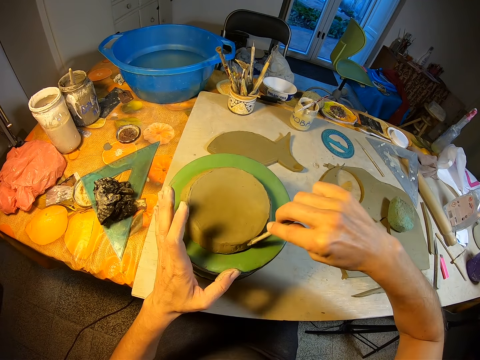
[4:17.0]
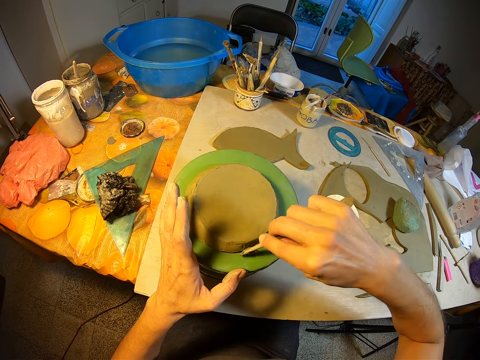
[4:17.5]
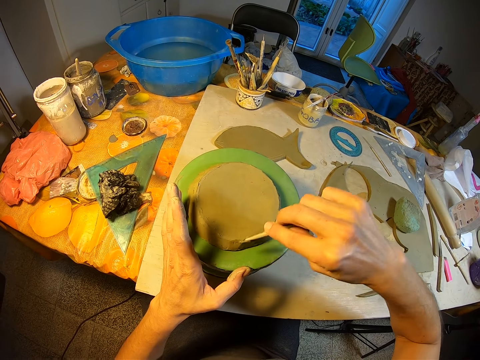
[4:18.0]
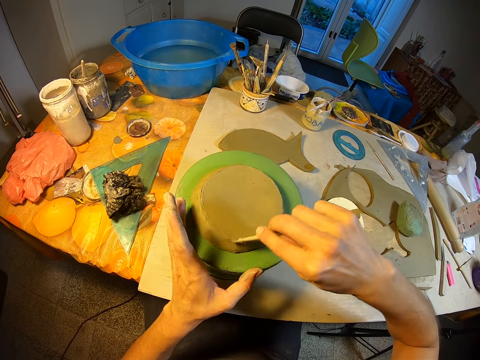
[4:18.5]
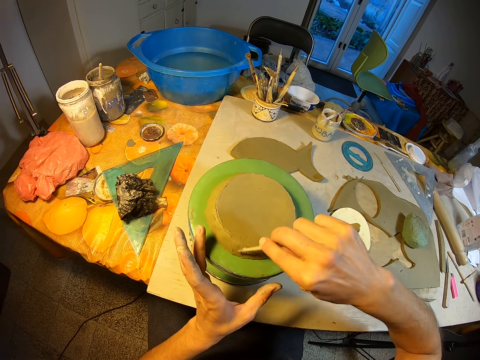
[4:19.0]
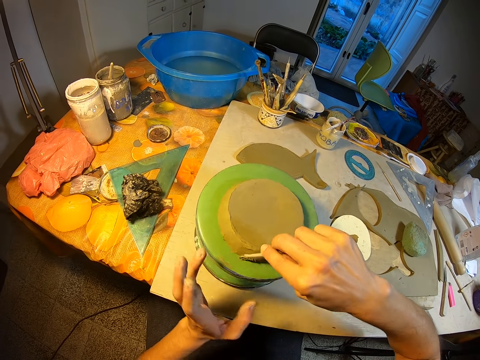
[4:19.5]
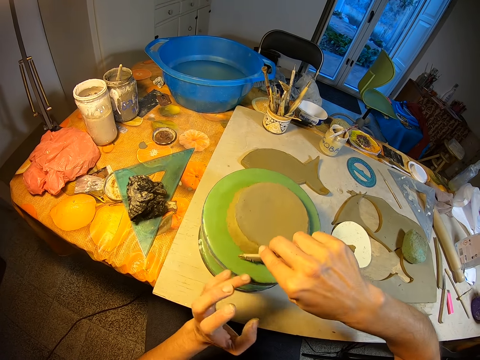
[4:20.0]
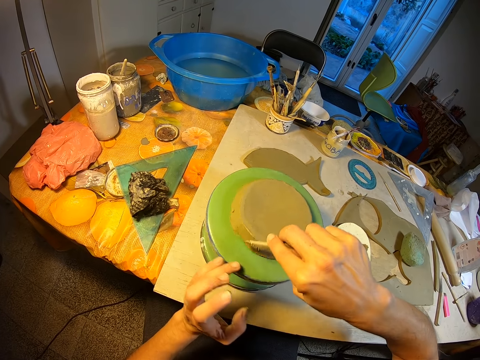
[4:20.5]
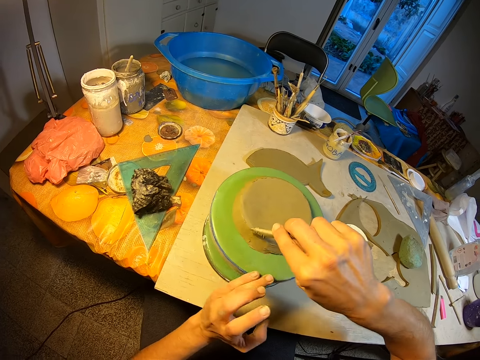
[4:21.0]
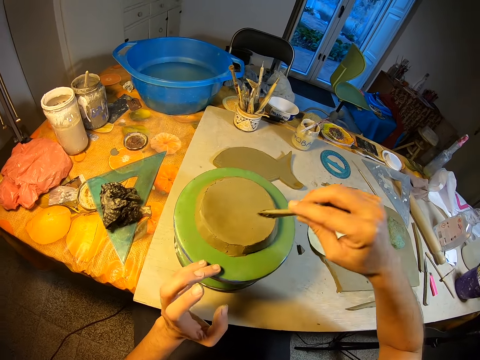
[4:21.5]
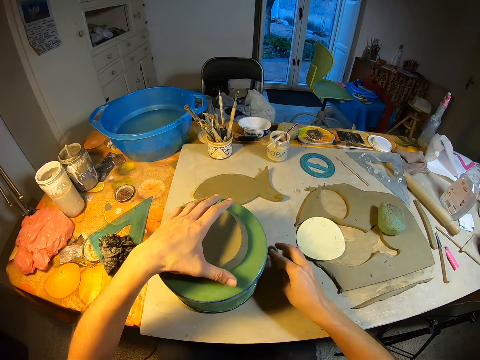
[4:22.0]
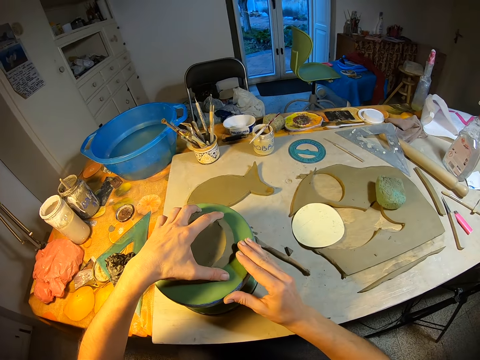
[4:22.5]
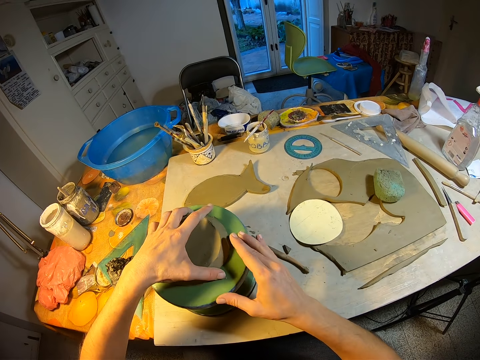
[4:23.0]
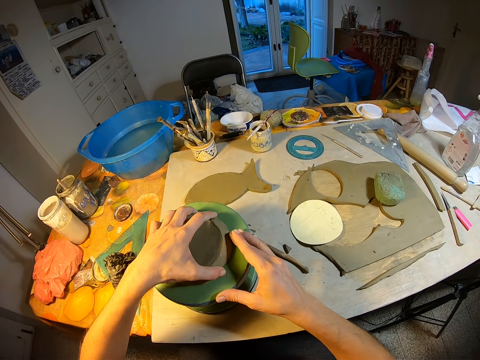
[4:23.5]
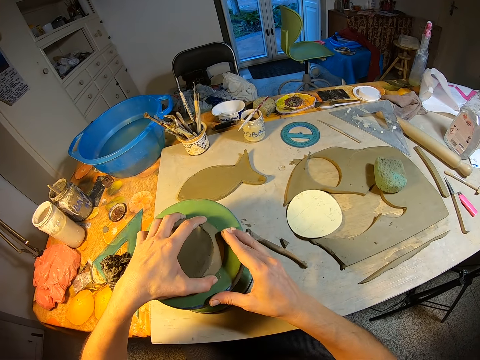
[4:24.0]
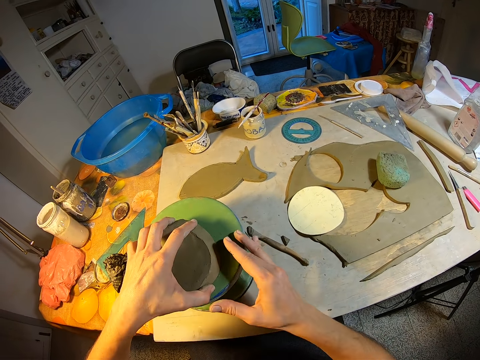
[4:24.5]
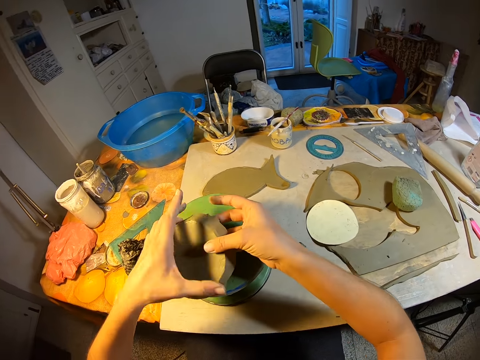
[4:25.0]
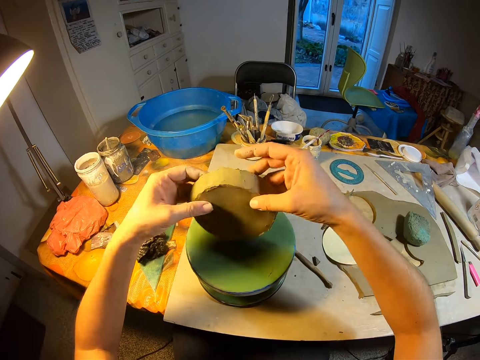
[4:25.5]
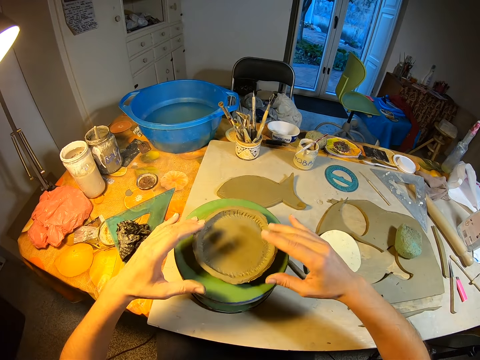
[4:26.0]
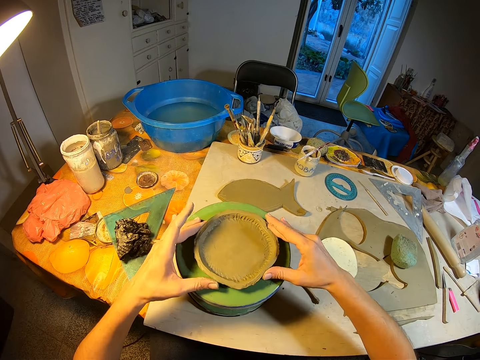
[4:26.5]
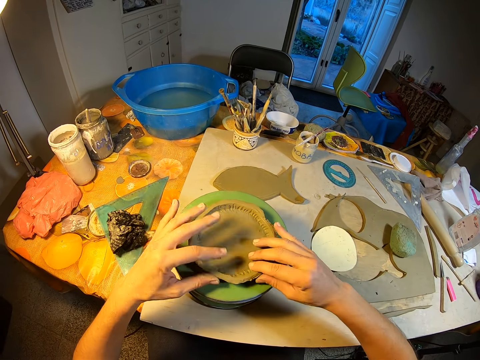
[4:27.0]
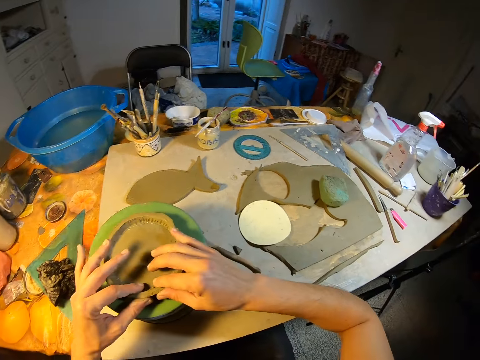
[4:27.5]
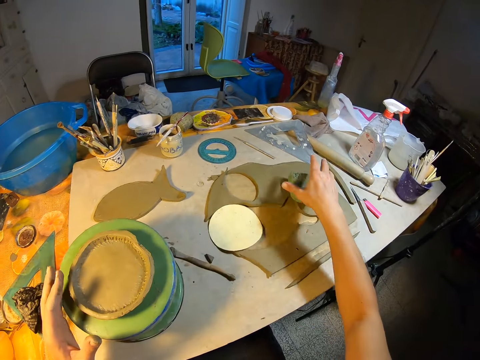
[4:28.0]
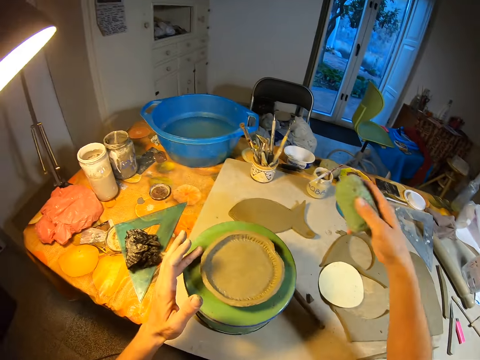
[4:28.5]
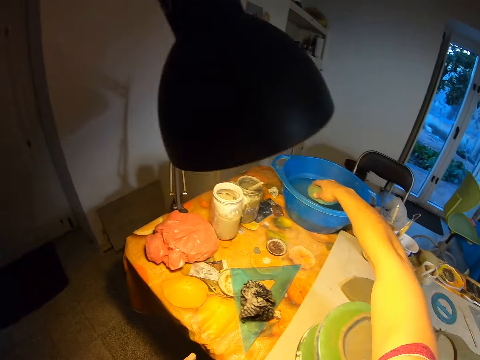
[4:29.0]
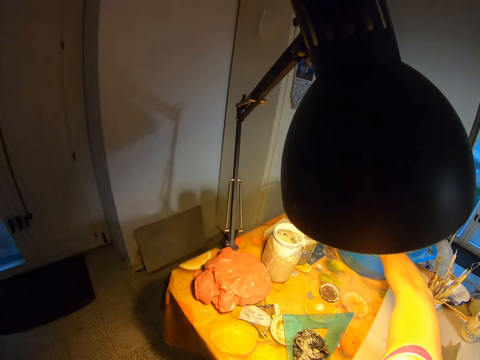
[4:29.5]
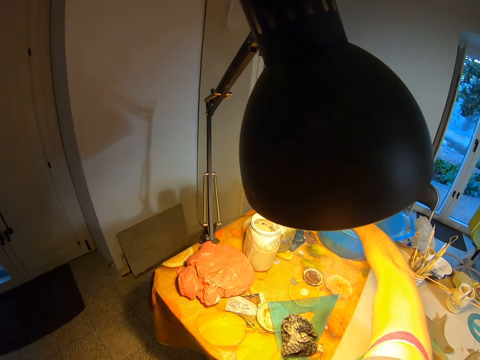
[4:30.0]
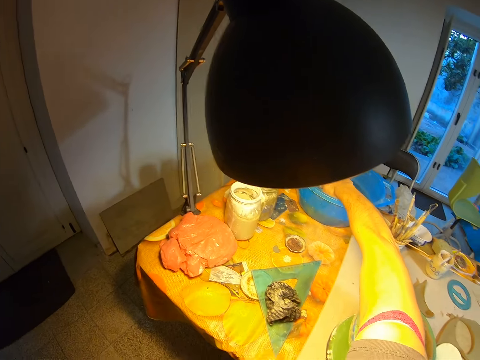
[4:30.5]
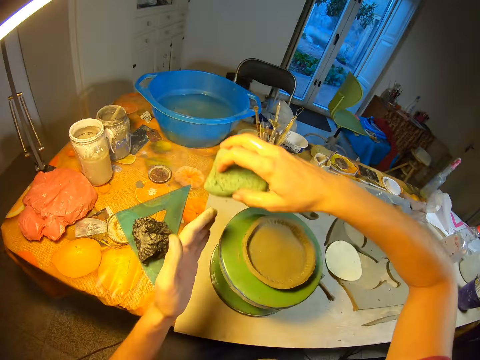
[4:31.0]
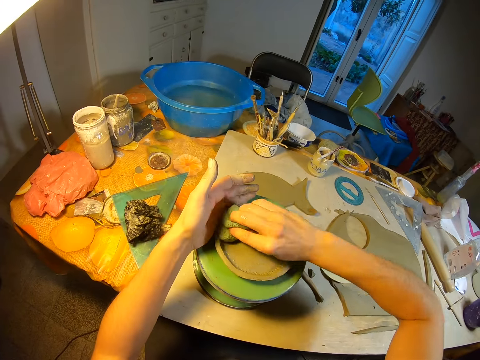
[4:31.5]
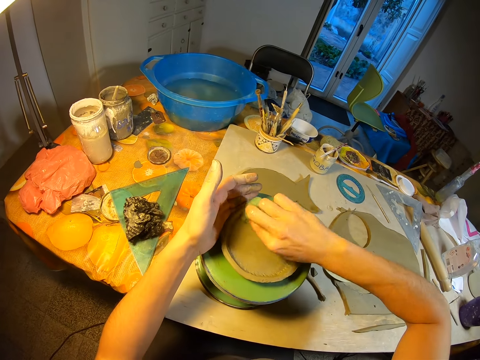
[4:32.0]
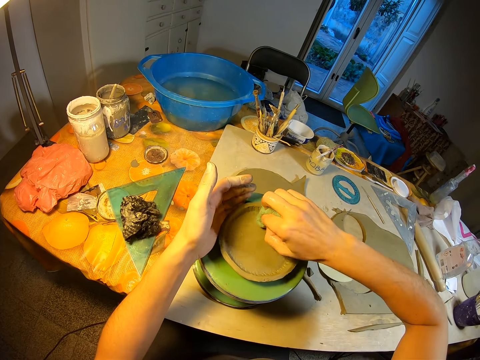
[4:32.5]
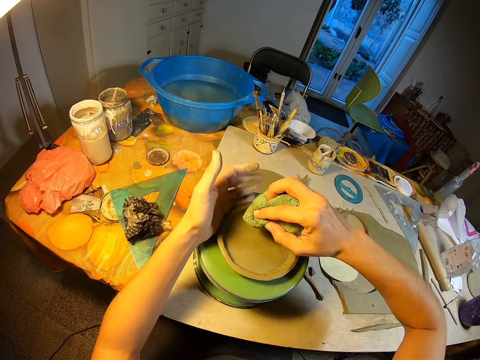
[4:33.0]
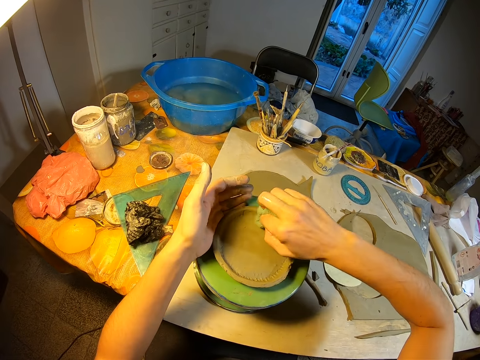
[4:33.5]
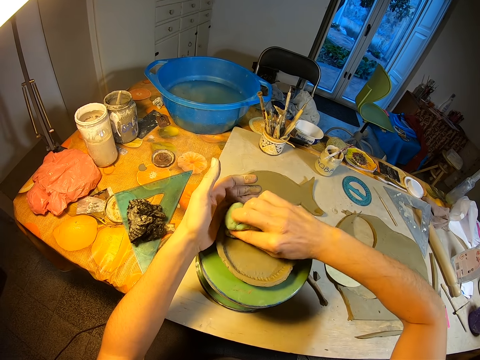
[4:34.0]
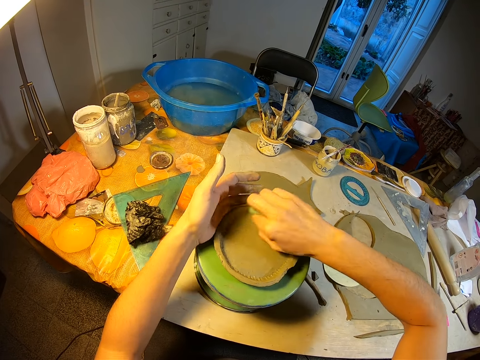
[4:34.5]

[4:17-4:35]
The camera wearer drops the scraper on the board on the table with his right hand. He moves the clay on the throwing wheel with his left hand. He flips the clay on the throwing wheel with both hands. He picks up the foam on the clay on the board with his right hand. He dips the foam in the bowl of water on the table with his right hand. He wipes the clay on the throwing wheel with the foam in his right hand. He adjusts the clay on the throwing wheel with his left hand. He rotates the throwing wheel with his left hand.

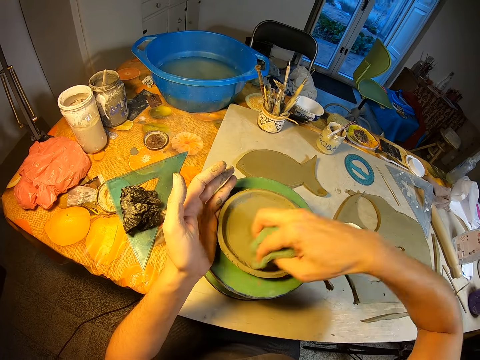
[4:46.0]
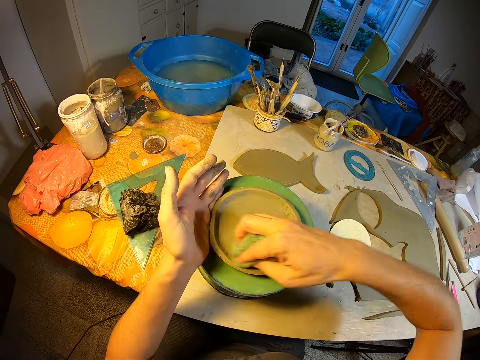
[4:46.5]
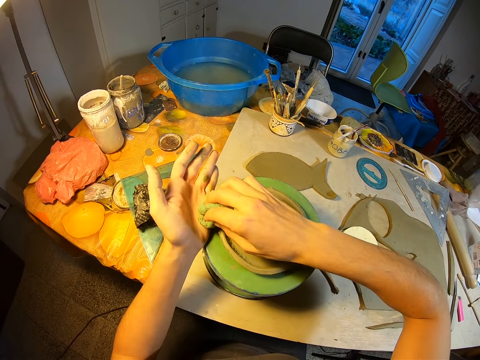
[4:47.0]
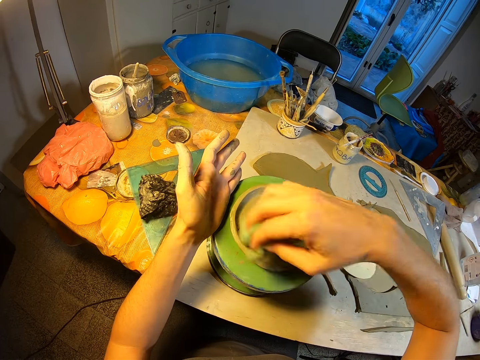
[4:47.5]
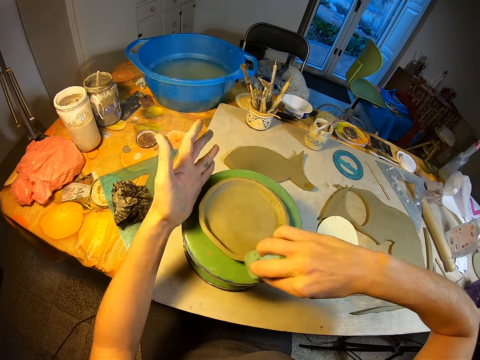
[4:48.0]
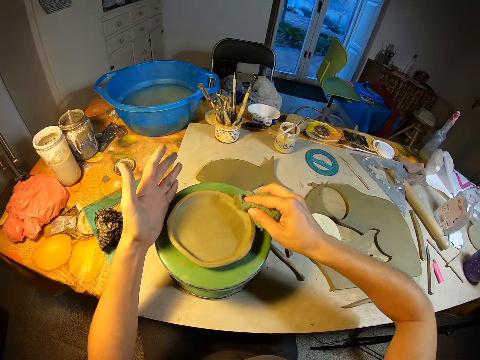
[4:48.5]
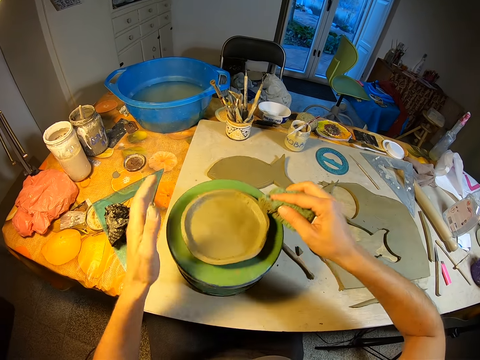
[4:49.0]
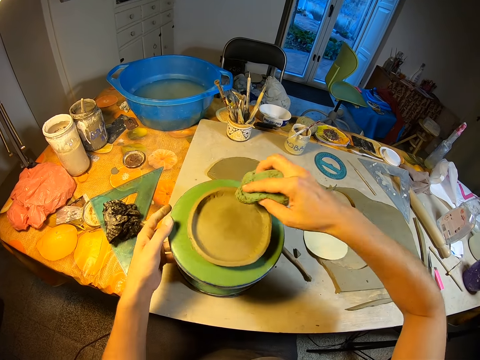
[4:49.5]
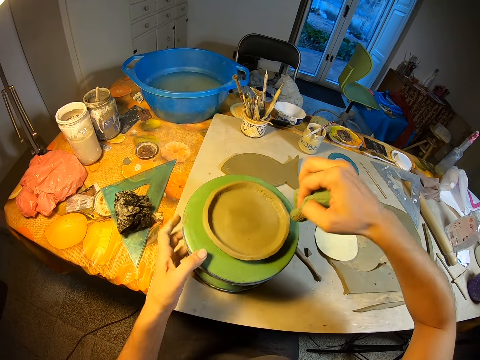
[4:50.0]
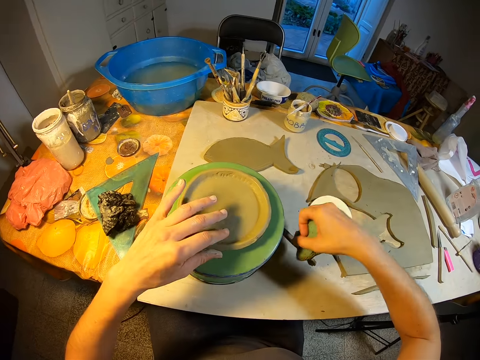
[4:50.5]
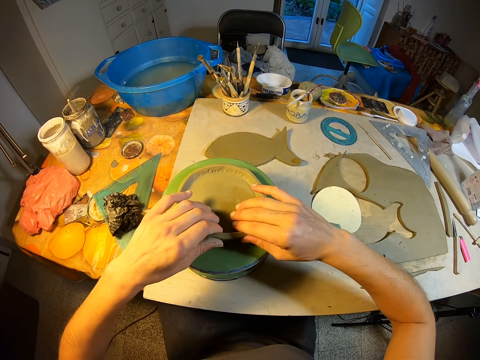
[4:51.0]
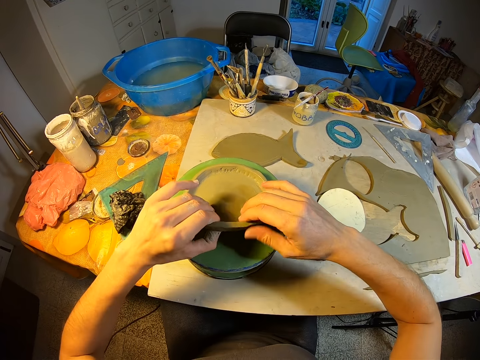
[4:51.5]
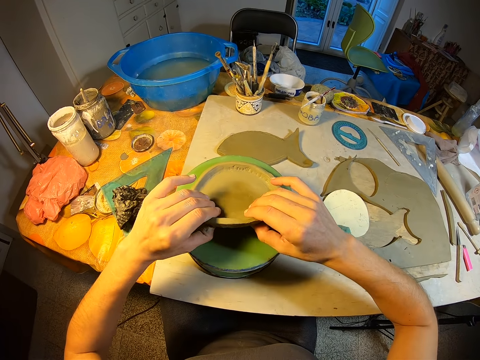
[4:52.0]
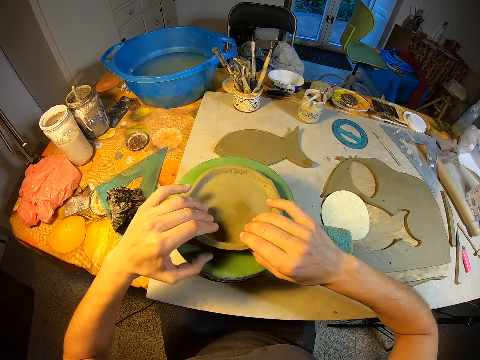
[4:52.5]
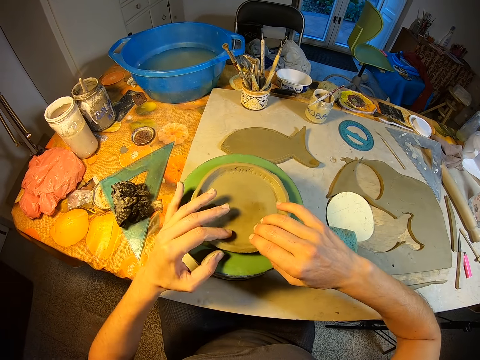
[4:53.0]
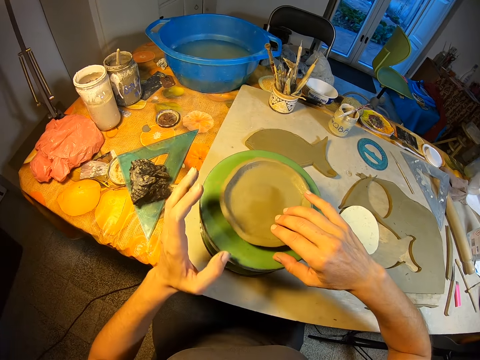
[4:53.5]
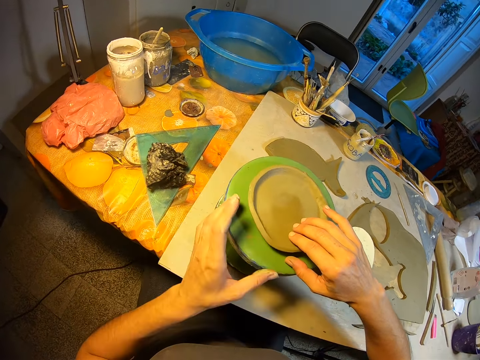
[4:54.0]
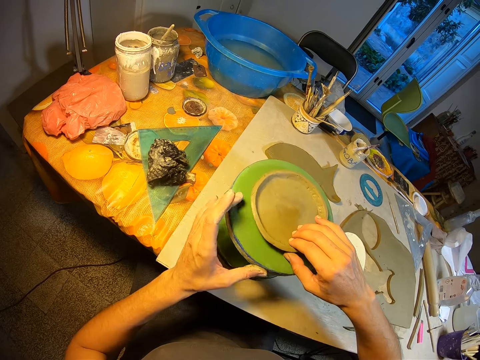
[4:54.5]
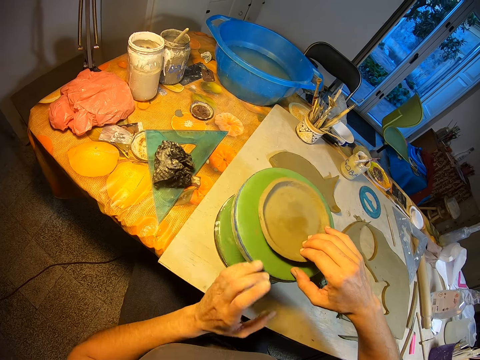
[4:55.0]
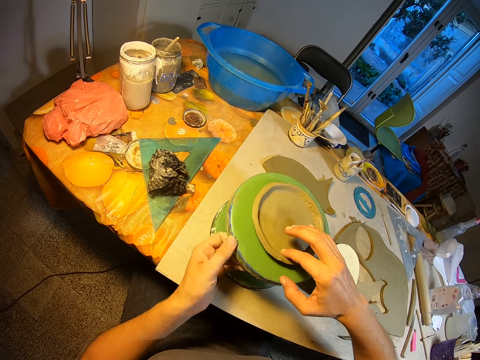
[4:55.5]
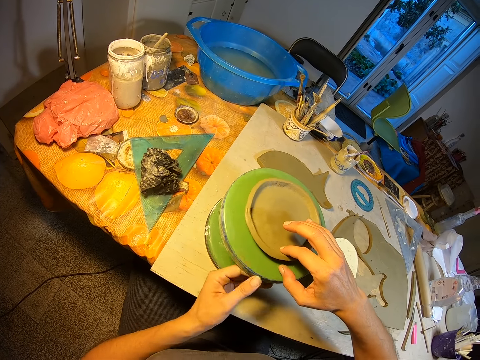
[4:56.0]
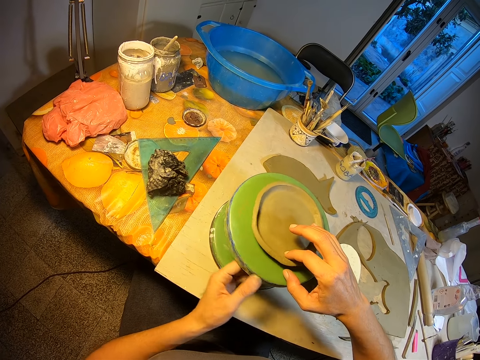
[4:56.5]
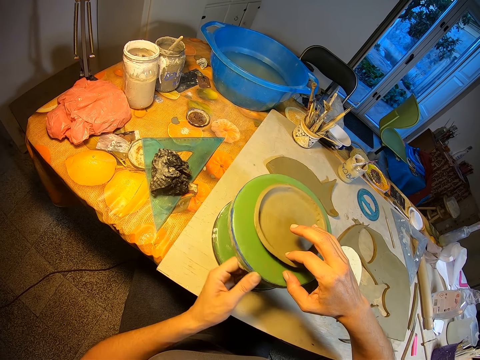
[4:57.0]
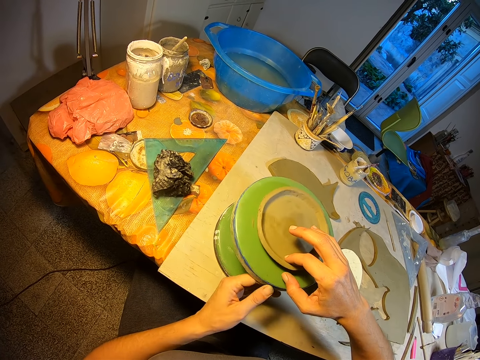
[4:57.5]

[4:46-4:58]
The camera wearer rotates the revolving seat on the table with her left hand. She smoothens the clay mold on the revolving seat on the table with the foam in her right hand. She rotates the revolving seat on the table with her left hand. She smoothens the clay mold on the revolving seat on the table with the foam in her right hand. She rotates the revolving seat on the table with her left hand. She smoothens the clay mold on the revolving seat on the table with the foam in her right hand. She rotates the revolving seat on the table with her left hand. She drops the foam from her right hand on the table. She lifts the clay mold on the revolving seat on the table with both hands. She adjusts the clay plate with her hands. She rotates the revolving seat on the table with her left hand. She smoothens the clay mold on the revolving seat on the table with her right hand. She rotates the revolving seat on the table with her left hand. She tilts the stand with her left hand.
